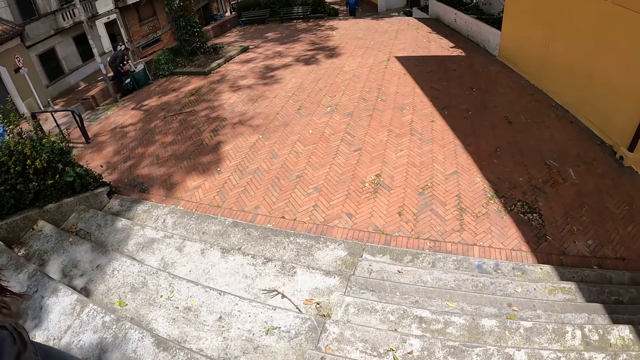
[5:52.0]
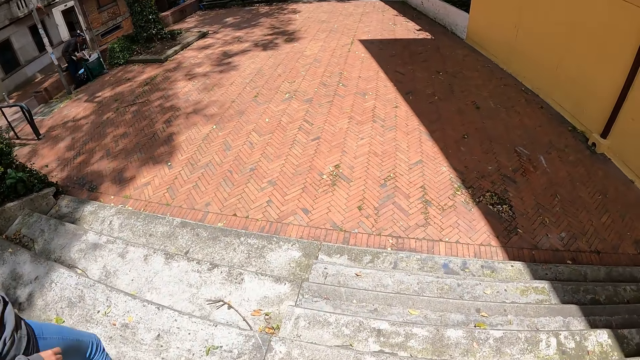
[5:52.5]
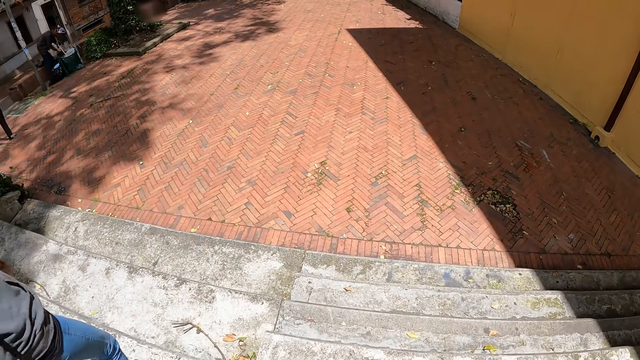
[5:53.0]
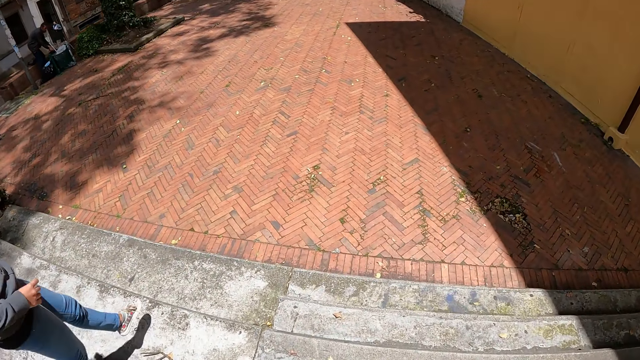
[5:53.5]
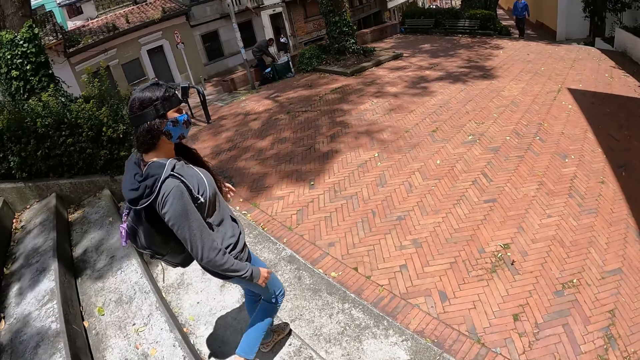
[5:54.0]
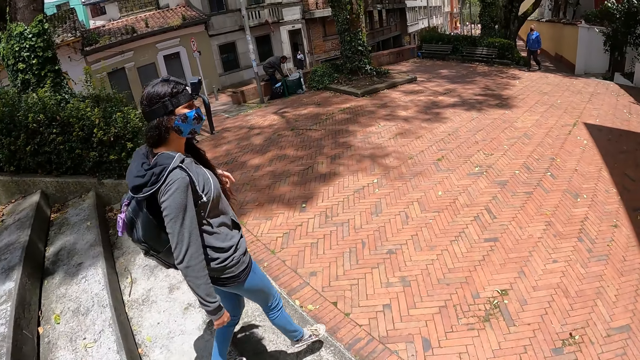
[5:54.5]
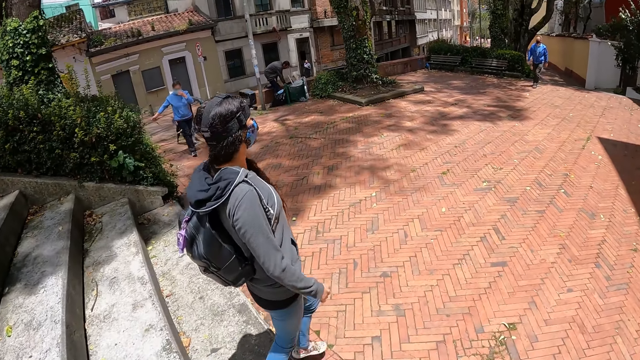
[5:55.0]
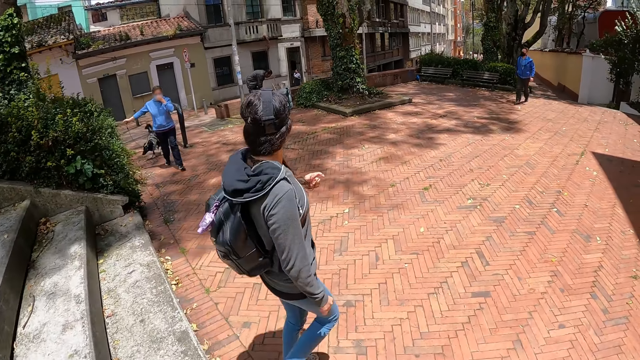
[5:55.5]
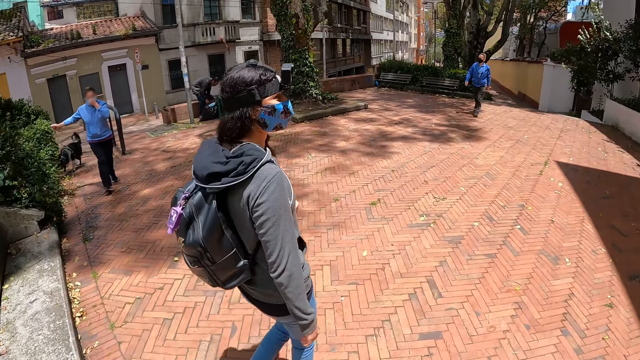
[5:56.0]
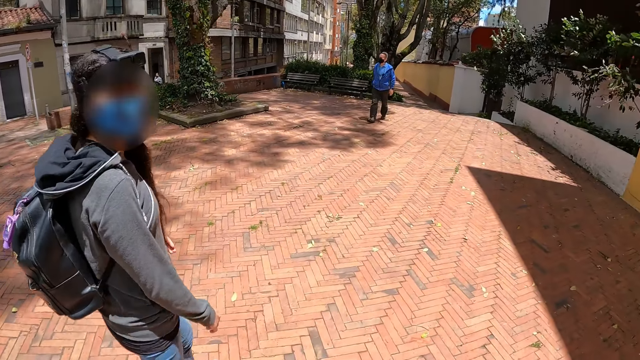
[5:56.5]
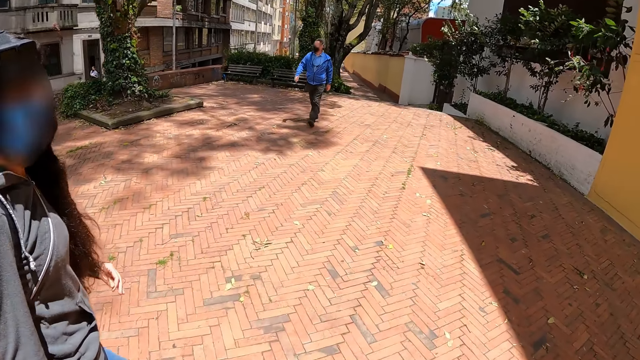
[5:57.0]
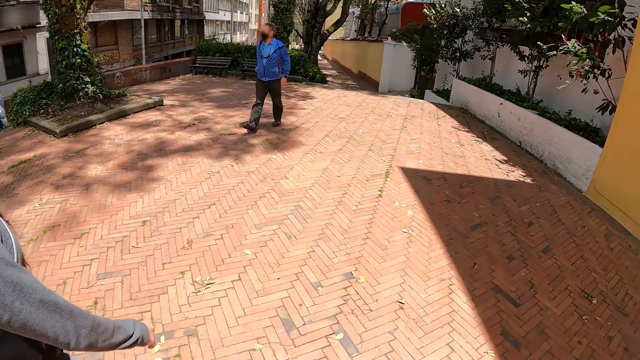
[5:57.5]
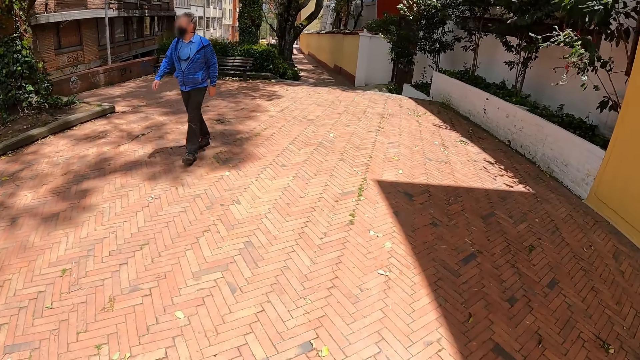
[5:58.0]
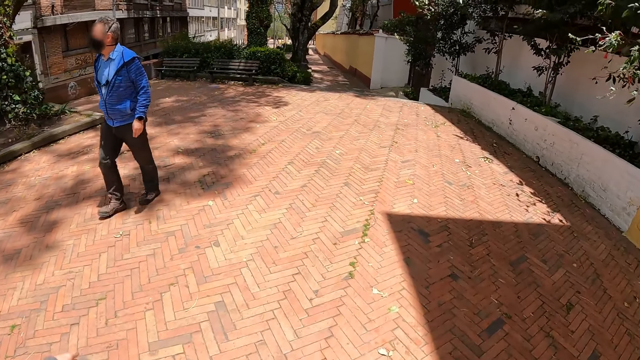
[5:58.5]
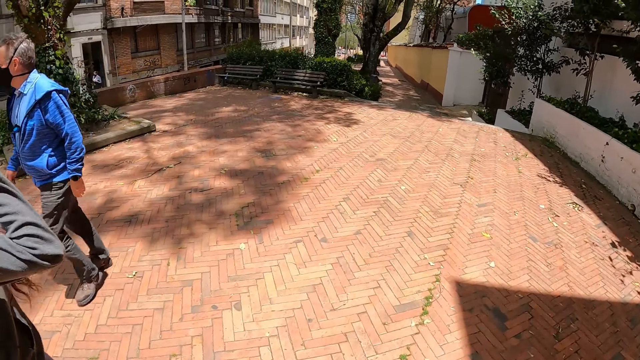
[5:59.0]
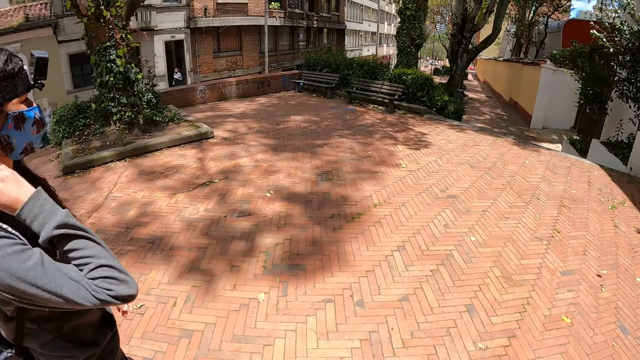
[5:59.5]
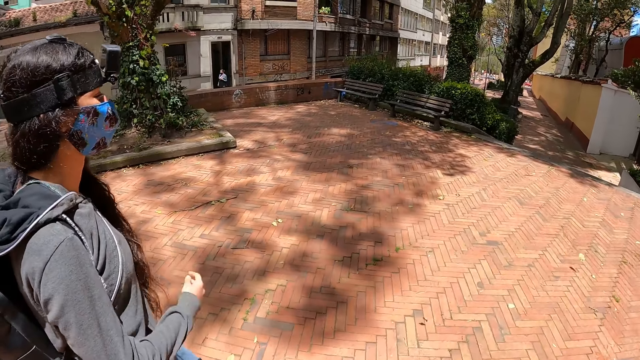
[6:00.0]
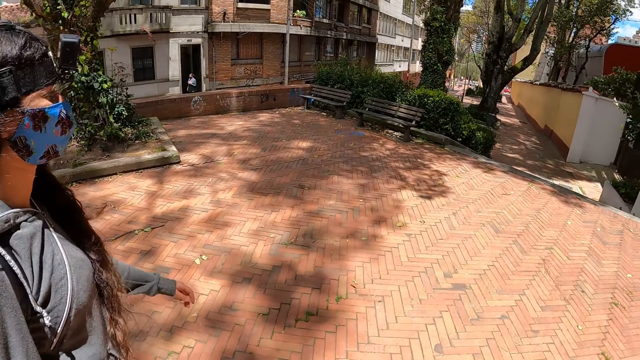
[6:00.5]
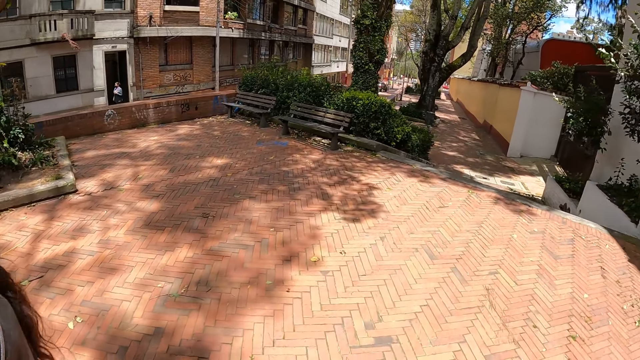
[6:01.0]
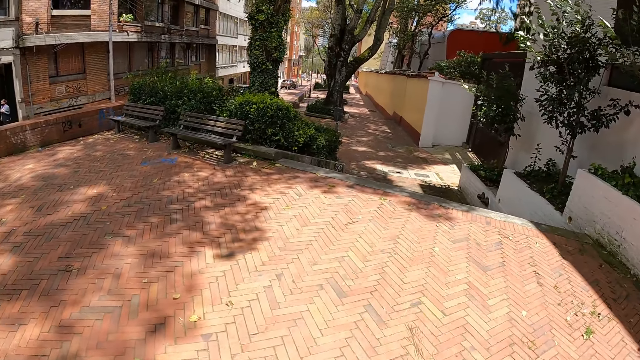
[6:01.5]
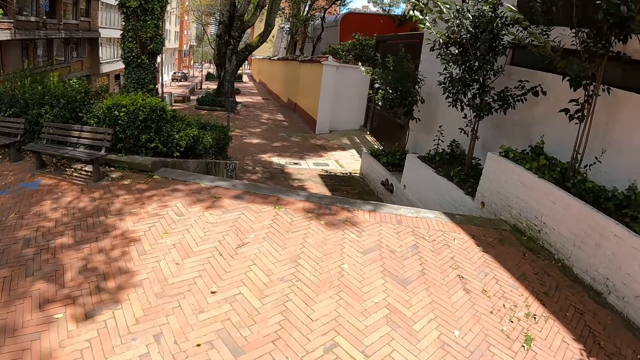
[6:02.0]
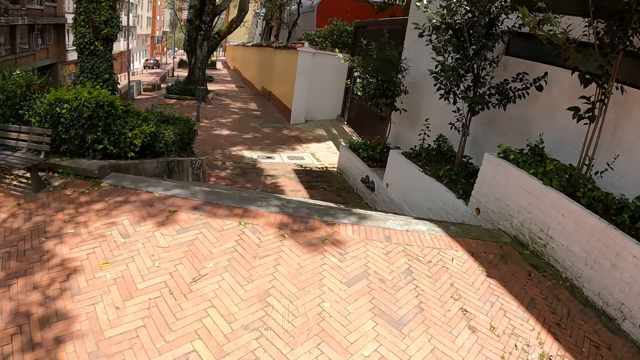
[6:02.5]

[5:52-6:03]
The camera wearer walks down the stairs. They walk on the sidewalk.

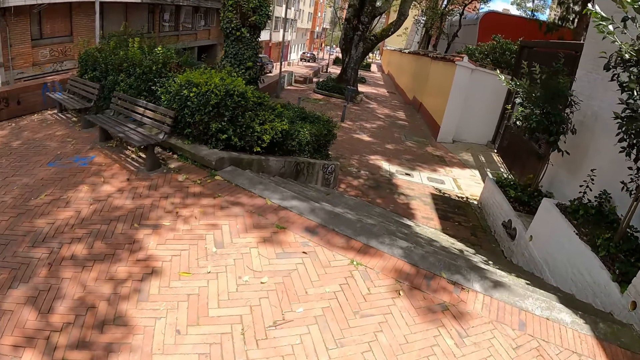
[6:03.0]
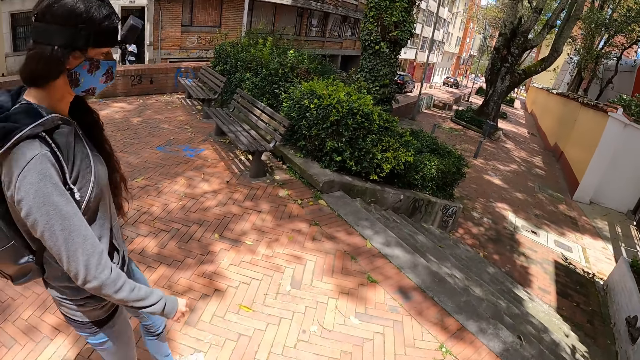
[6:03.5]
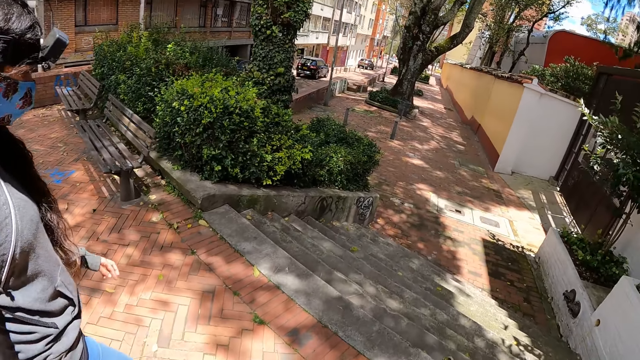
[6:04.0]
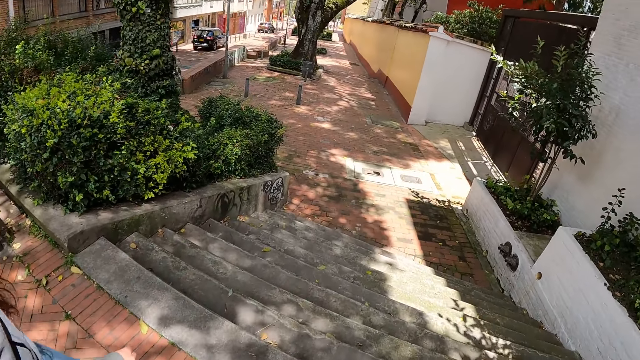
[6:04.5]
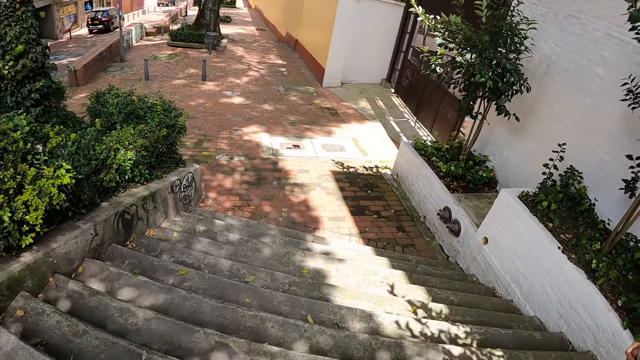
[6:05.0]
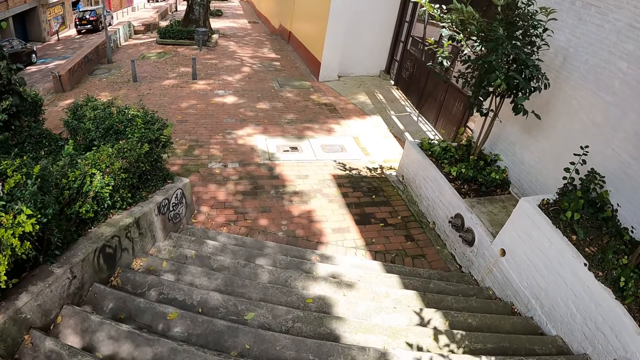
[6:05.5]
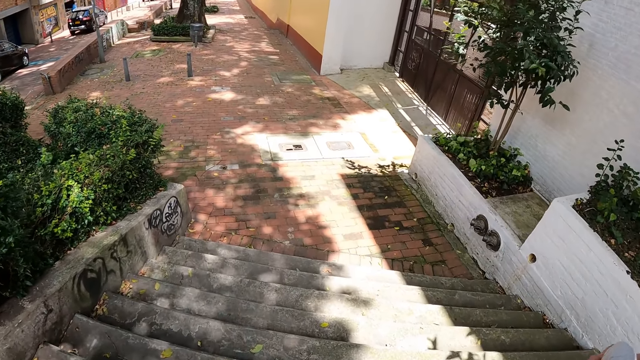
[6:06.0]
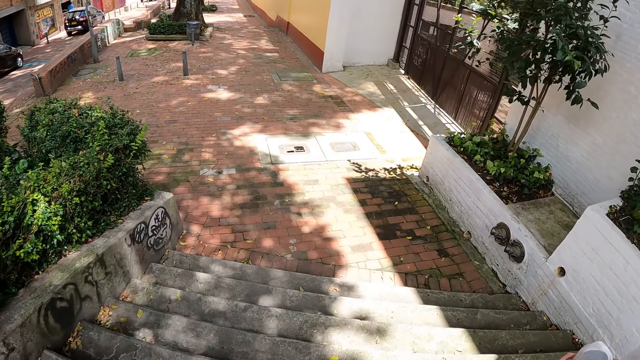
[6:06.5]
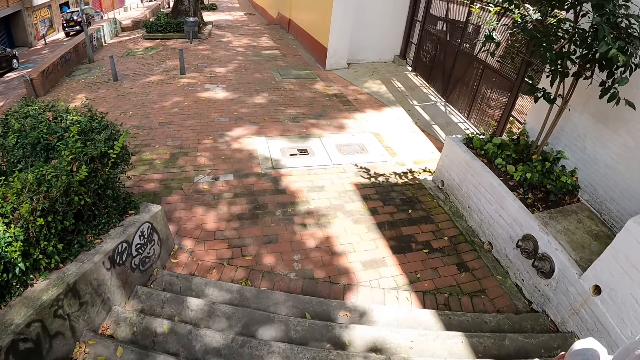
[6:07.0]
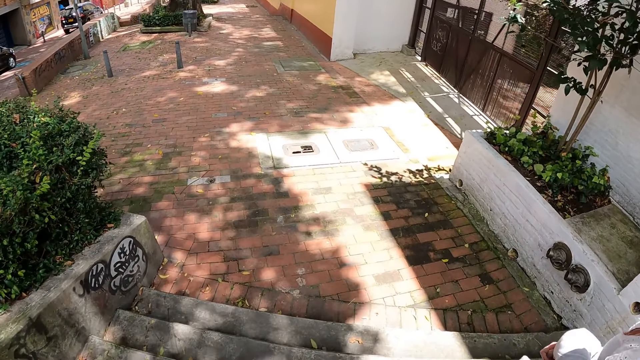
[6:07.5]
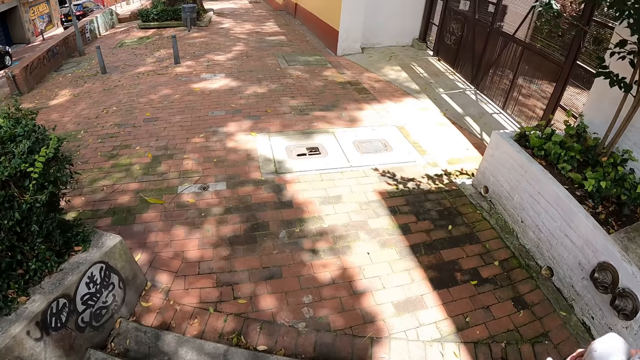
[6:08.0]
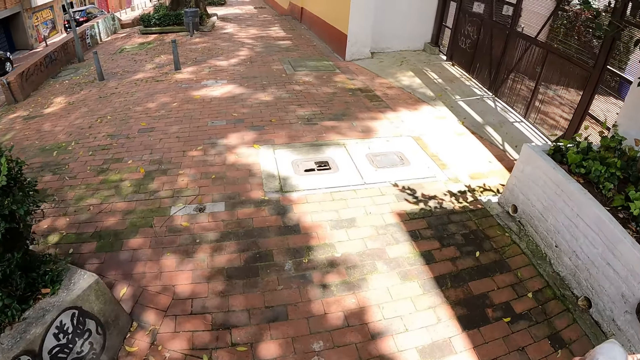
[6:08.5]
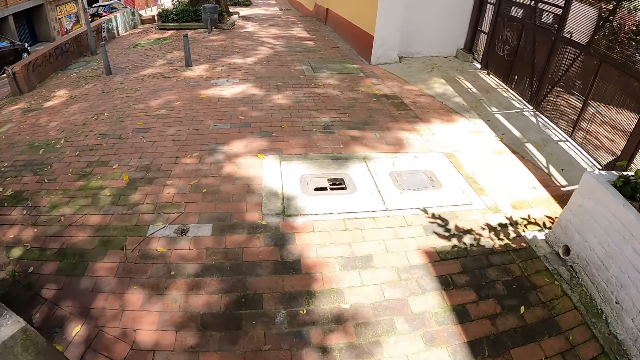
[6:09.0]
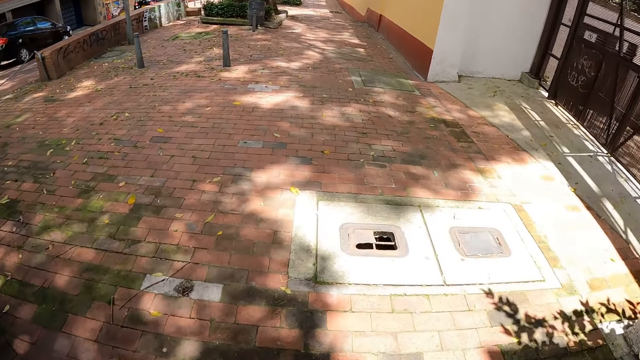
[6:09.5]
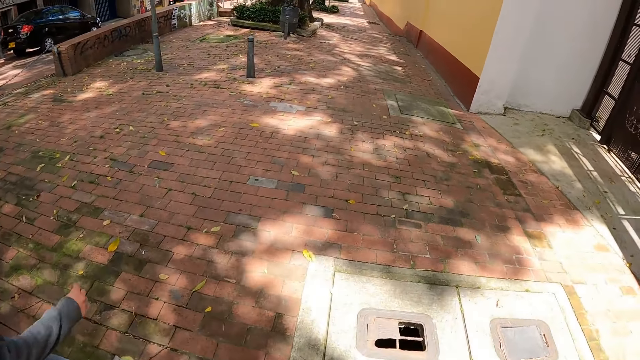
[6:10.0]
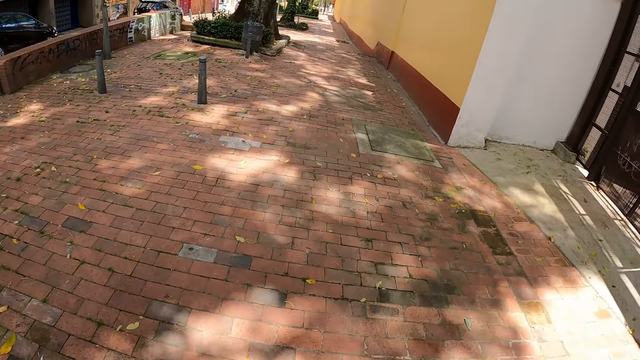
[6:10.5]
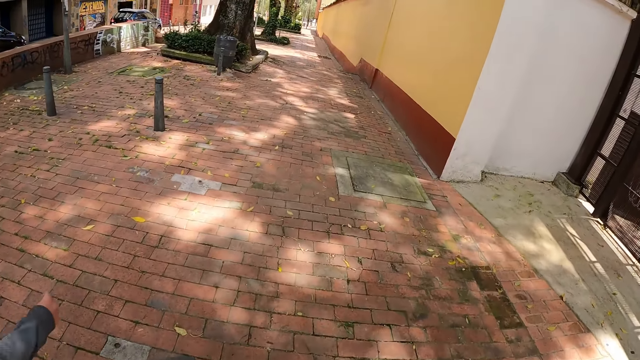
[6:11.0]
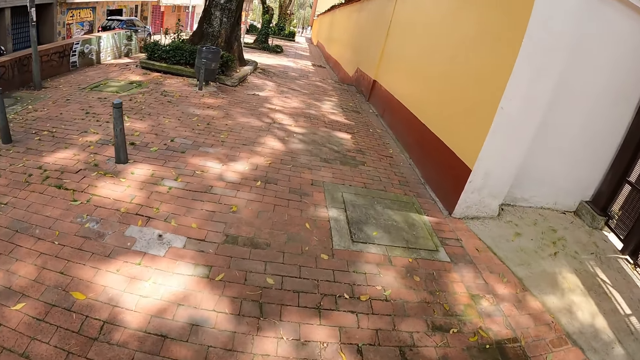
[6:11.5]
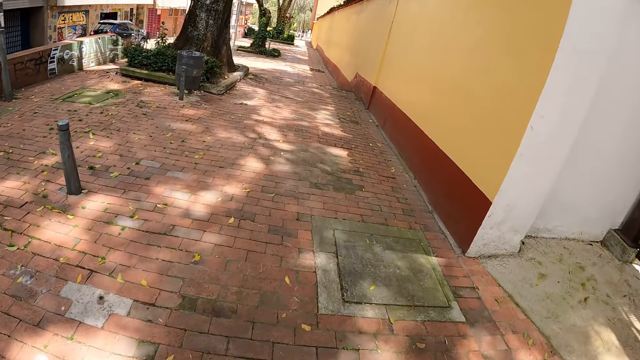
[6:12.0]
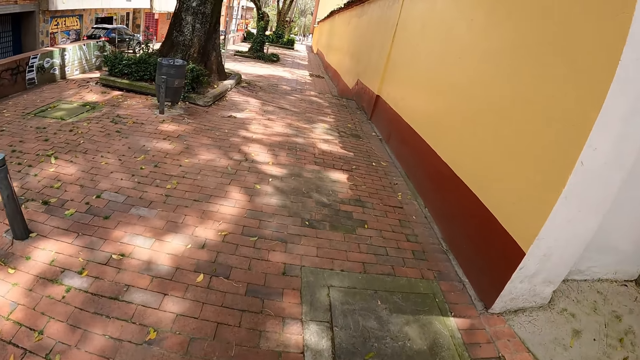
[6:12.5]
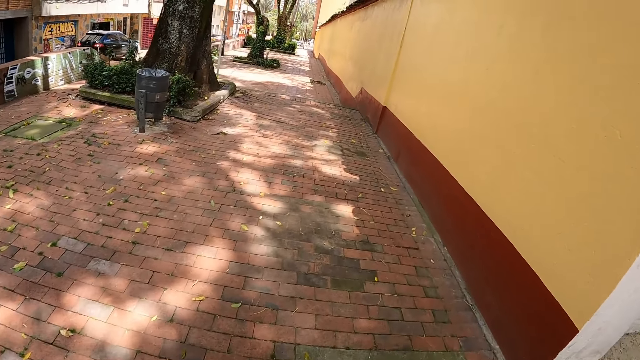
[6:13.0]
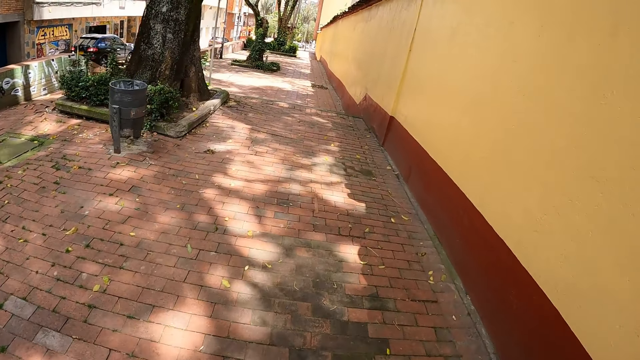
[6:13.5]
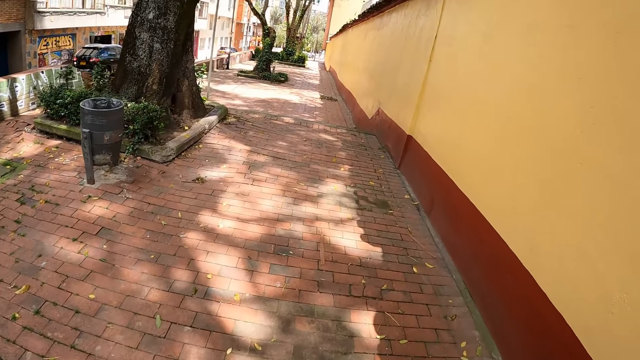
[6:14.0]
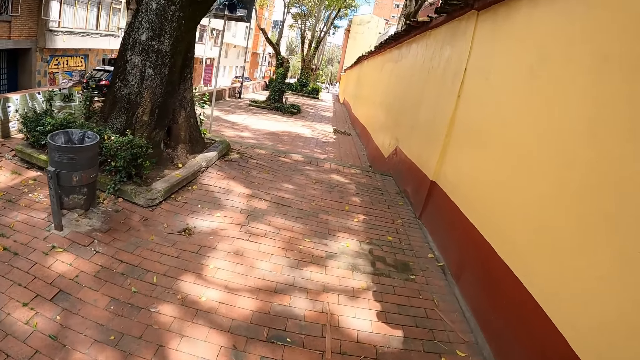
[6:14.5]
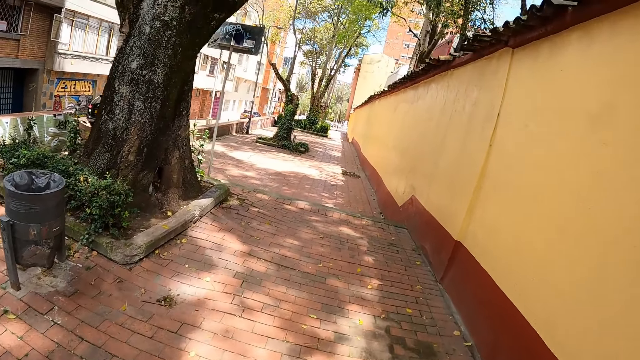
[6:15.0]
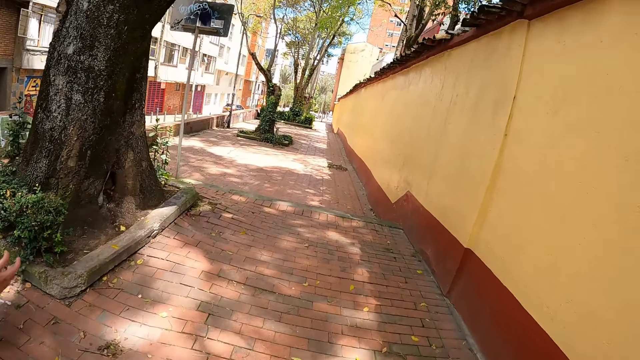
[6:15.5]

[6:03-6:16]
The camera wearer walks down the stairs. They walk on the sidewalk.
